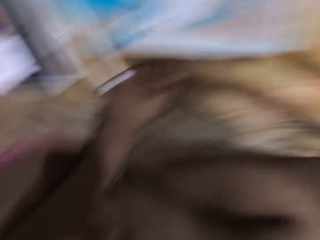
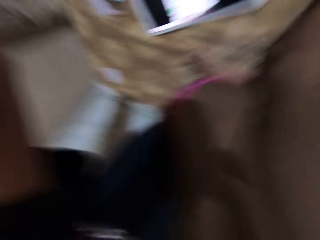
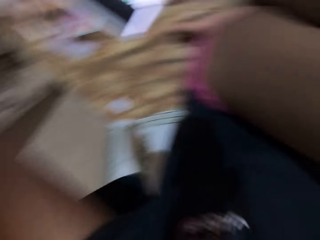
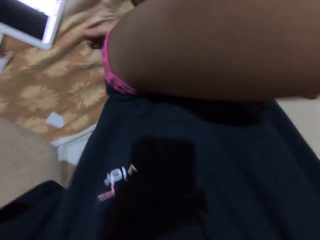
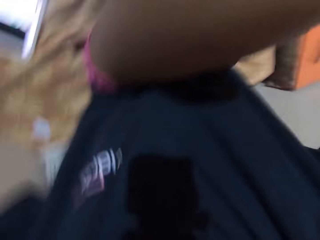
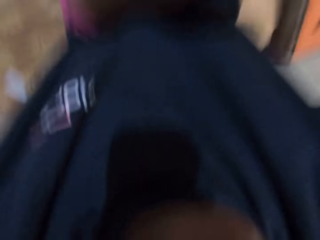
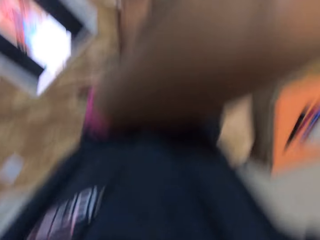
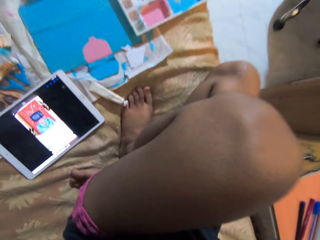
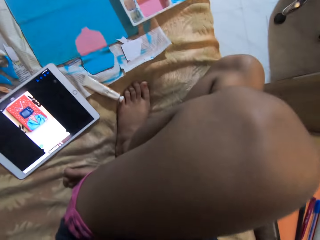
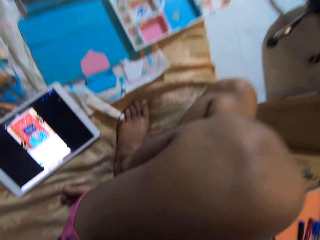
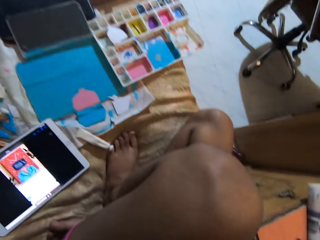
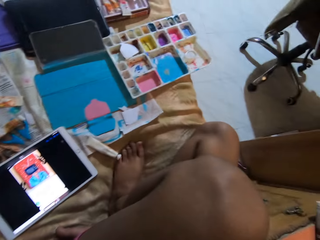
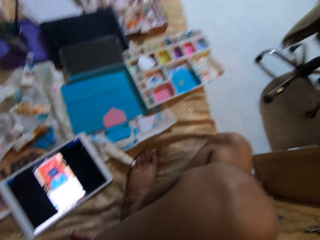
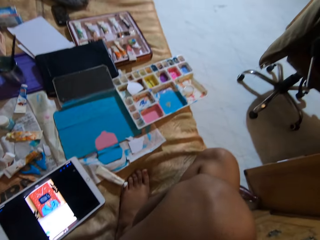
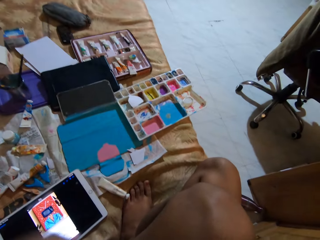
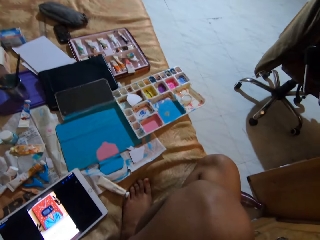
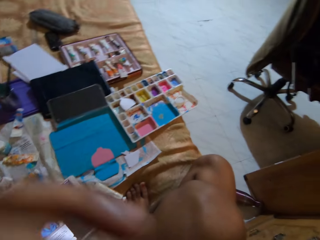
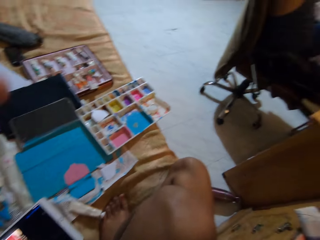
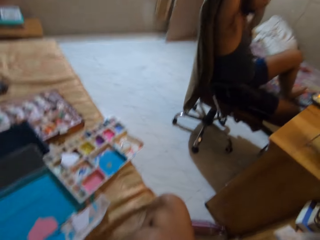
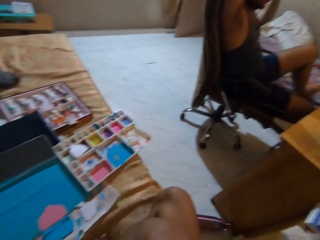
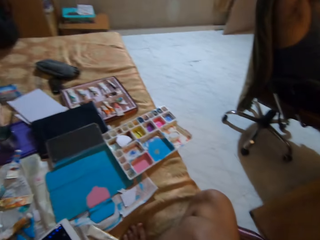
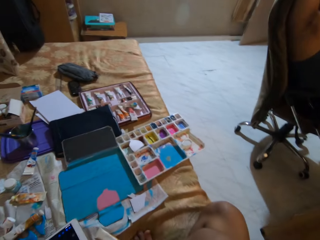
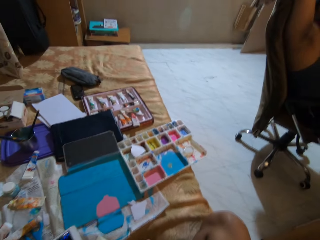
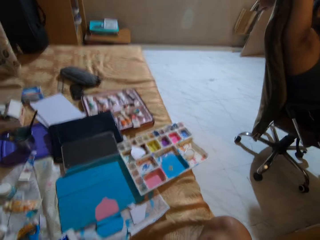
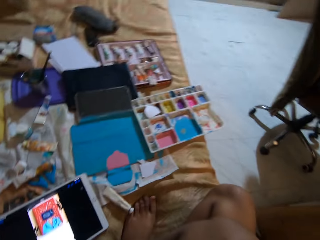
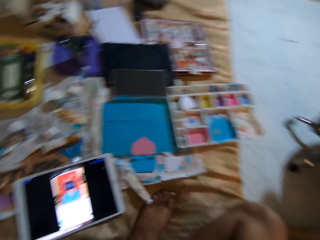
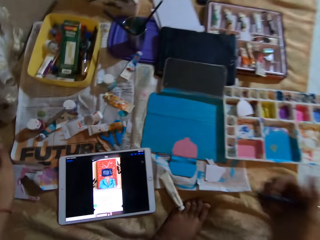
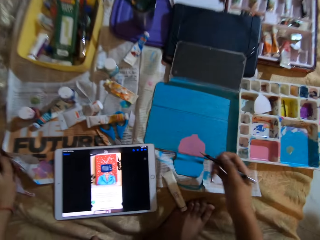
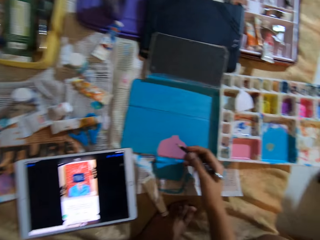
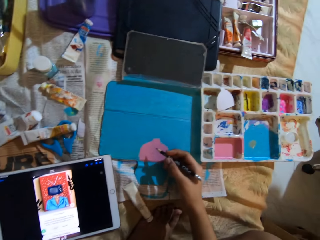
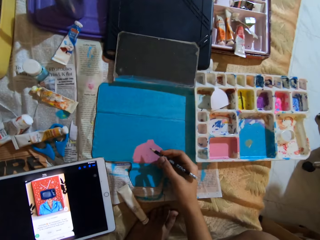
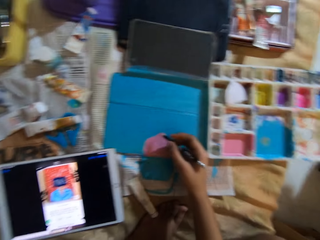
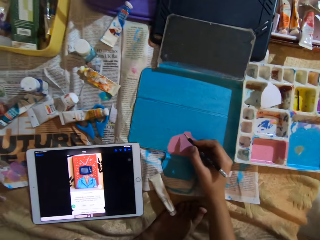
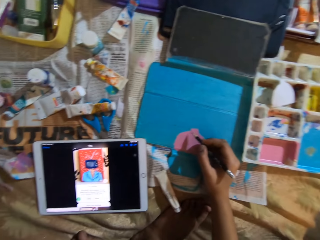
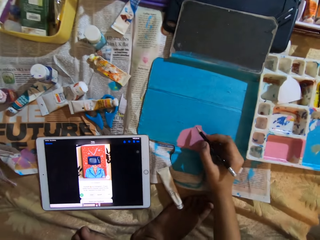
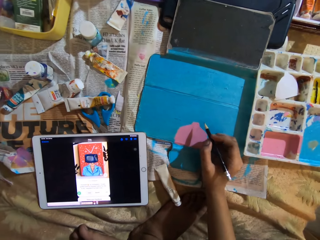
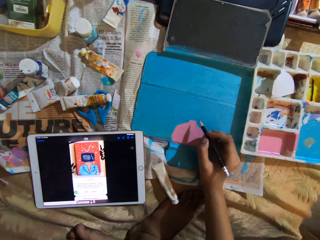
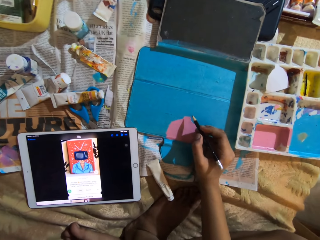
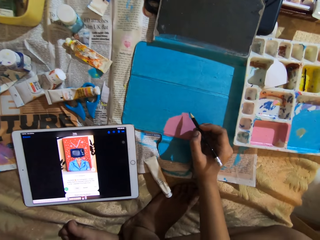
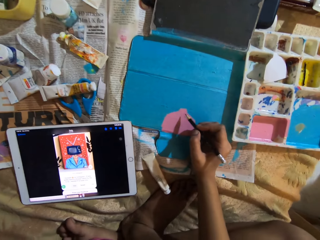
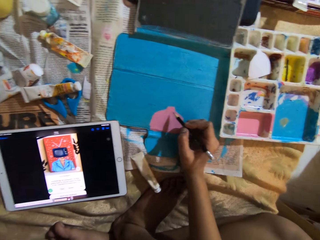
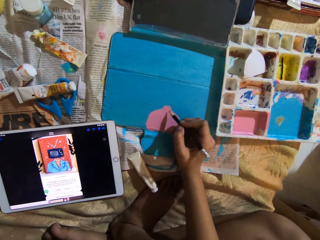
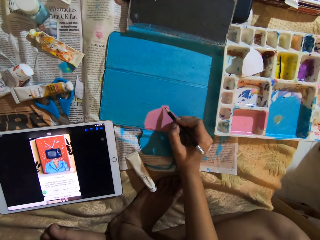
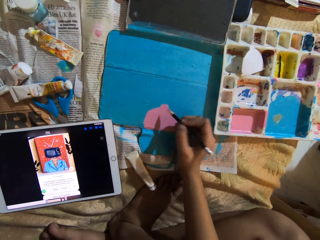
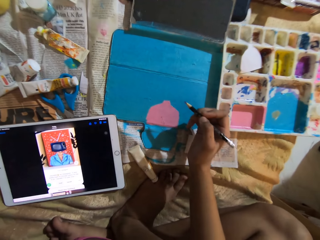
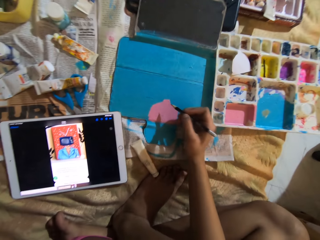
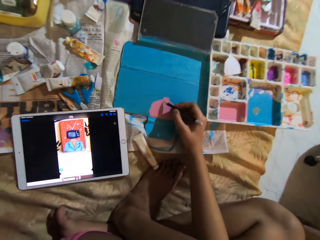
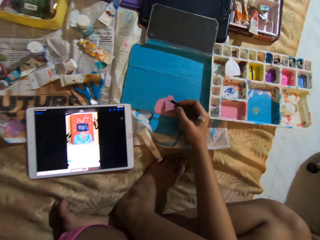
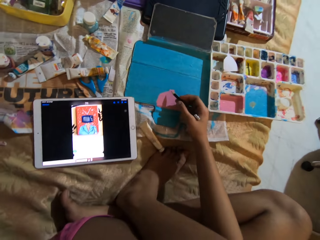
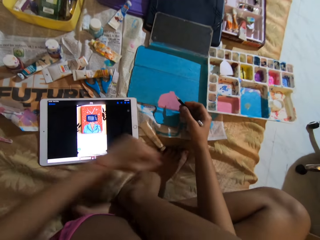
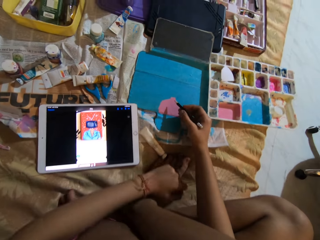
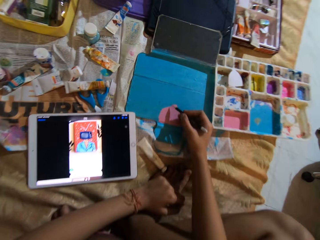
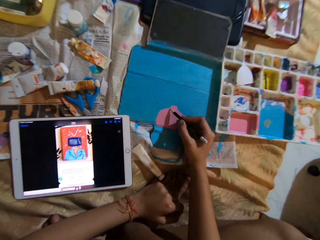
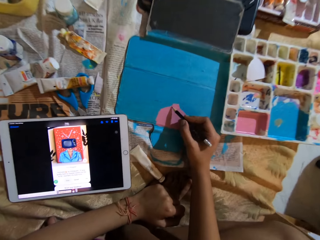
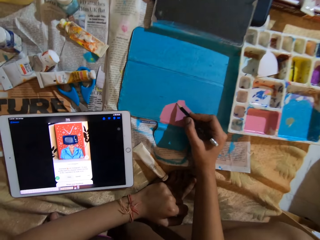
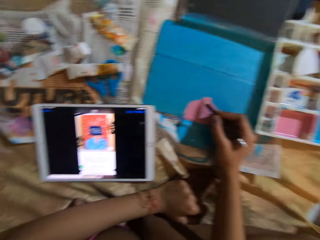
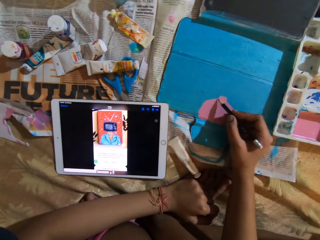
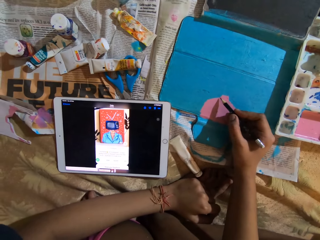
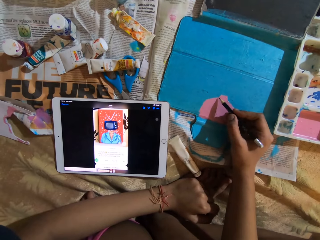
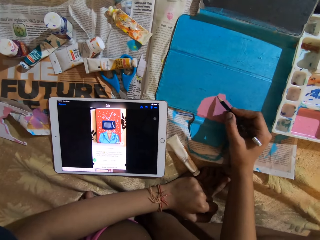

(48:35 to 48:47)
The camera wearer moves the right hand. She draws on a pad with a pencil in her right hand.

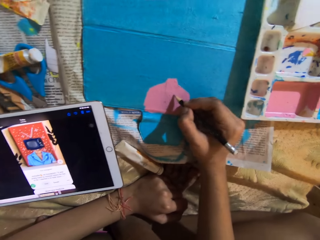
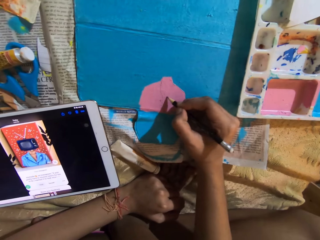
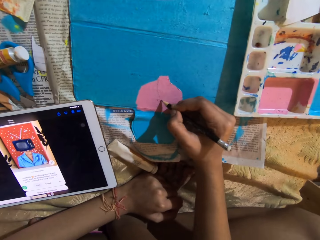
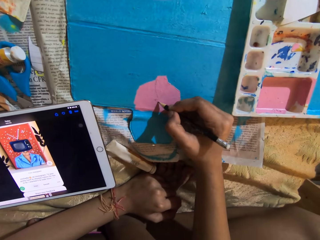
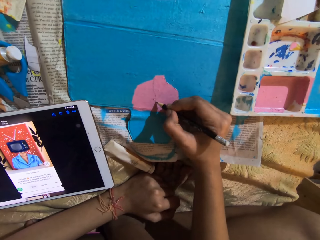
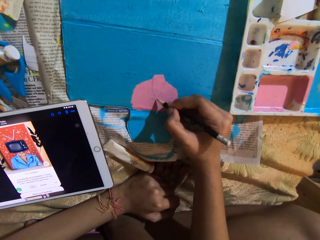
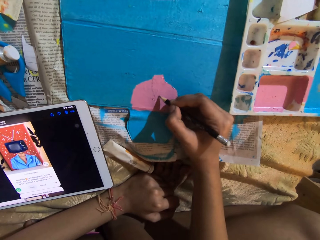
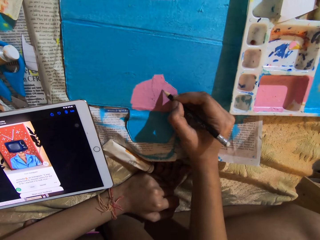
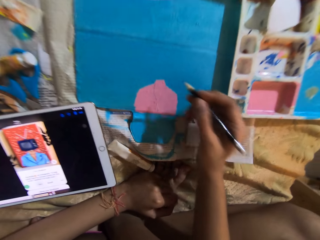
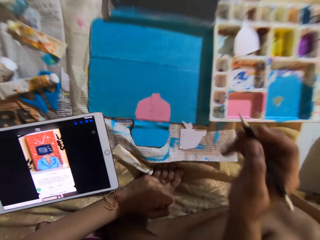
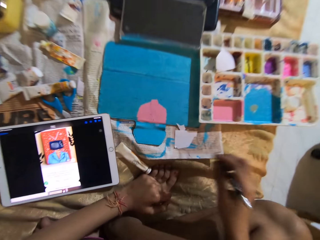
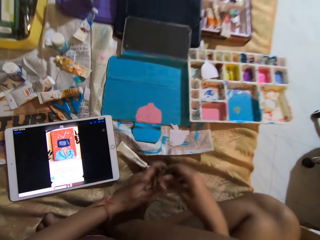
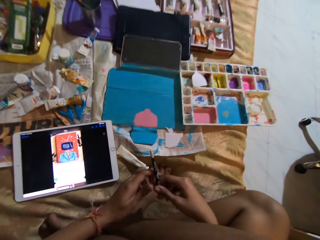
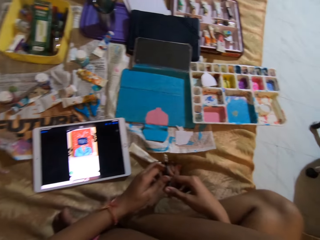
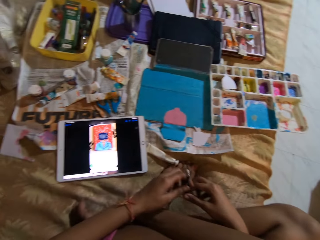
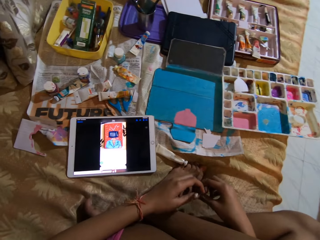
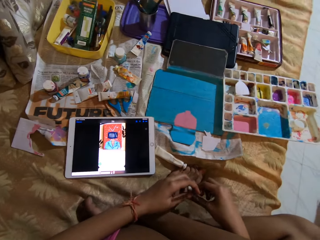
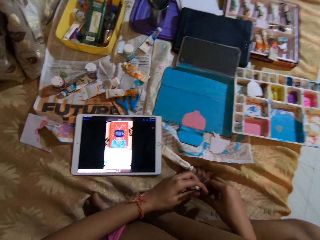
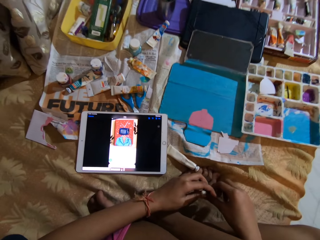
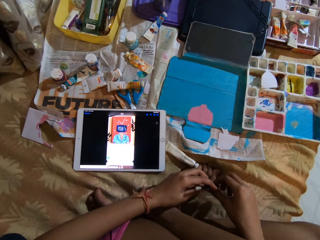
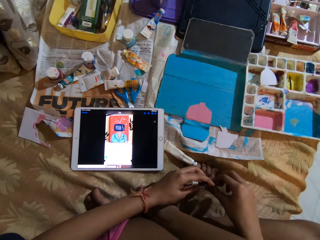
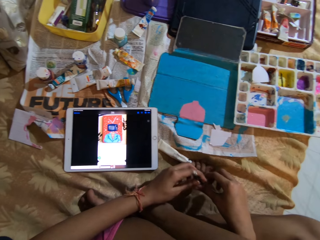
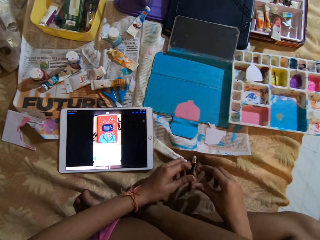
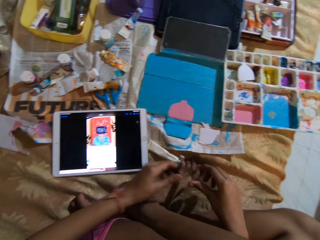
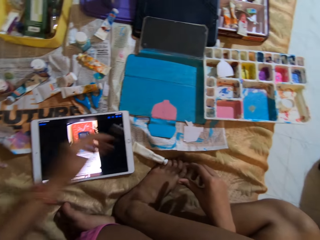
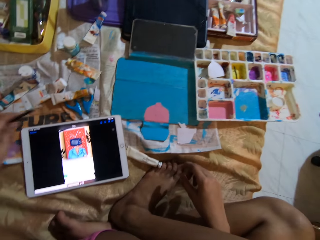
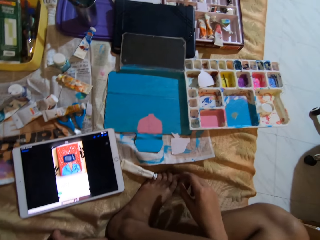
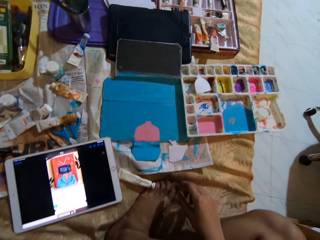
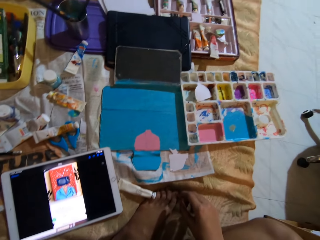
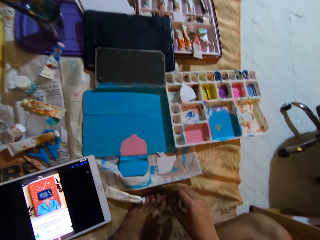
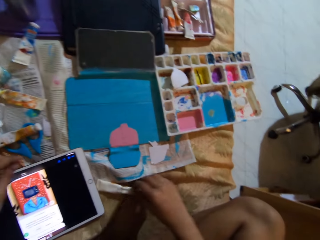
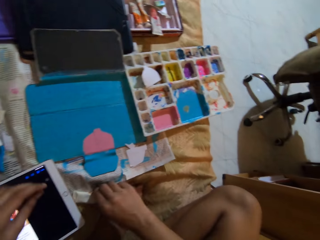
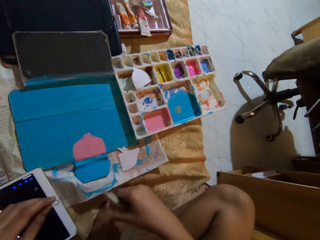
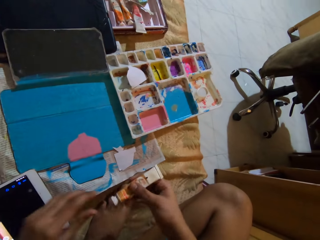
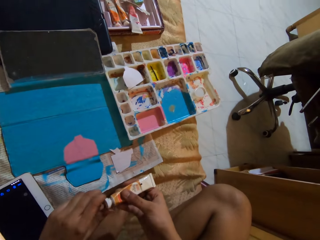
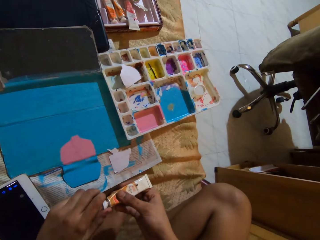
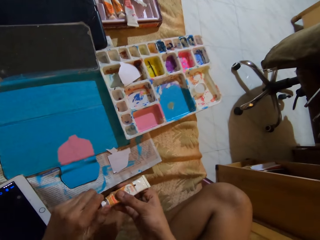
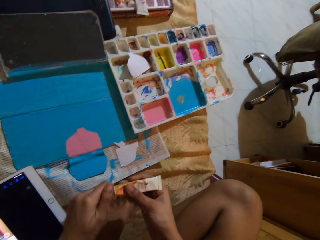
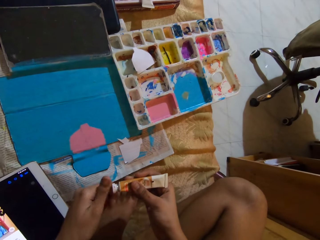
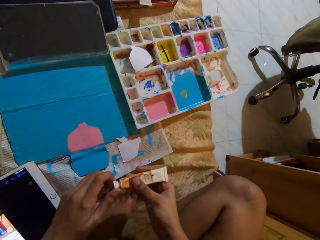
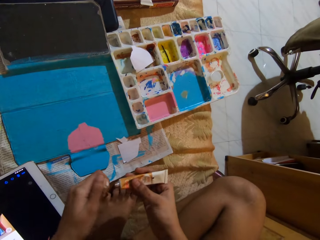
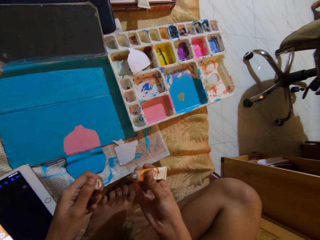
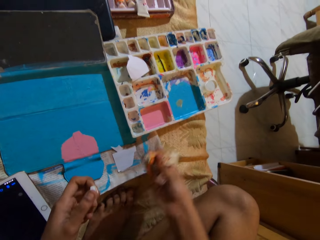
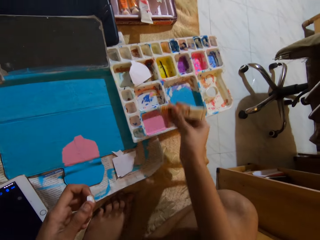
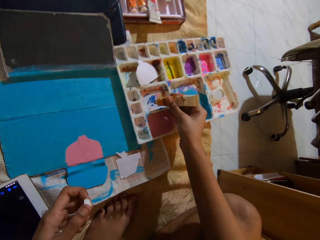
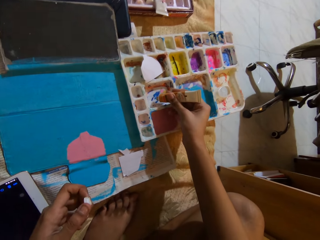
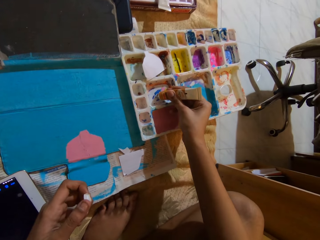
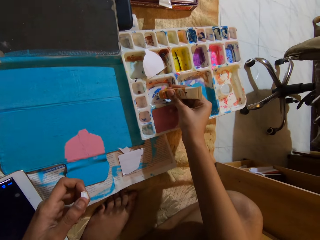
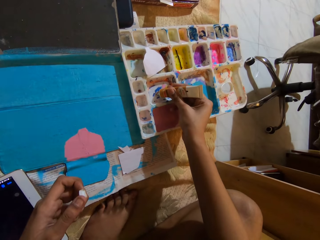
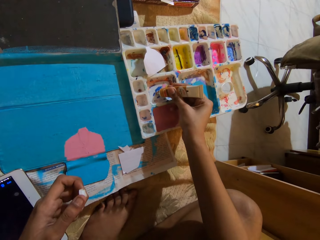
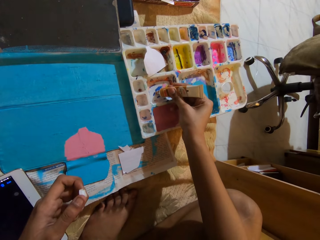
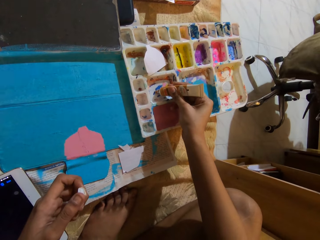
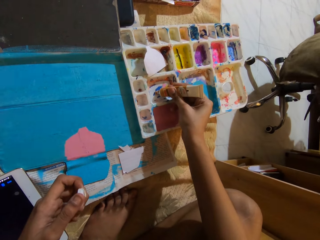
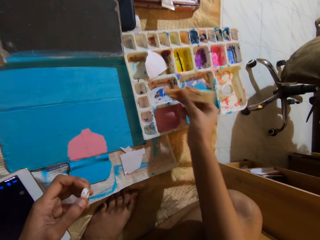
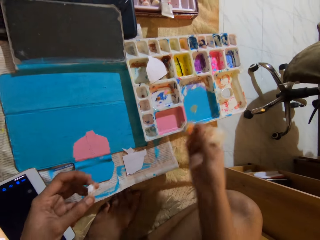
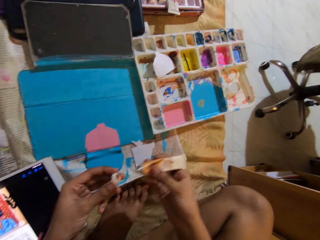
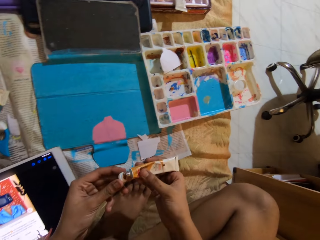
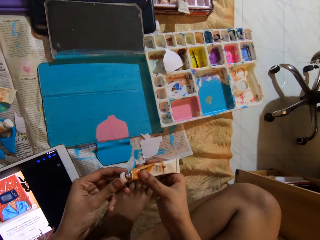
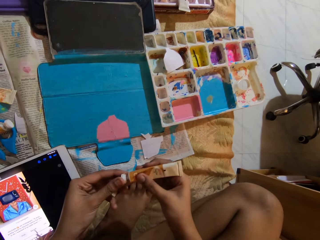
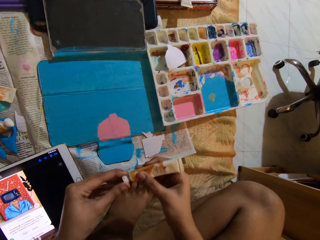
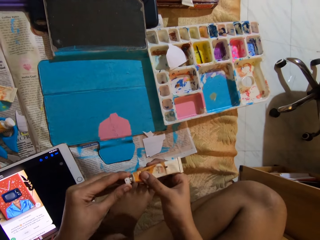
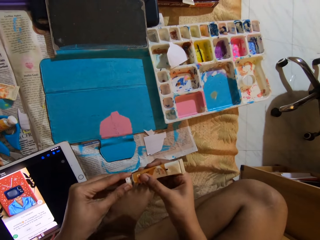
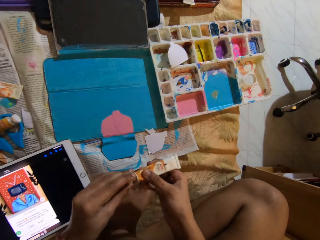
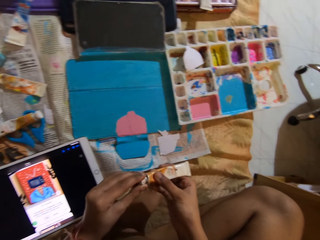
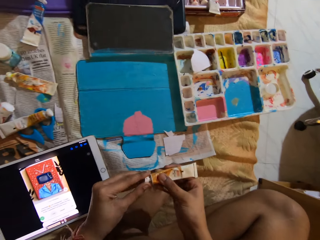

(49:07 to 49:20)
The camera wearer moves the right hand. She passes the pencil from her right hand to her left hand, holds the pencil with both hands, and looks around. She lifts the pencil. She drops the pencil on a newspaper on a bed with her left hand. She picks up a tube container or bottle from the newspaper with her right hand. She opens the tube container in her right hand with her left hand. She moves the bottle. She presses paint from the tube container into a paint container with her right hand. She moves the bottle. She closes the tube container in her right hand with the cover in her left hand.
